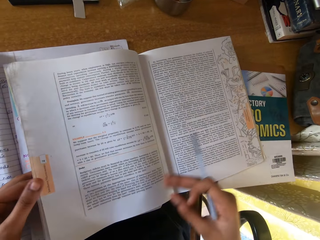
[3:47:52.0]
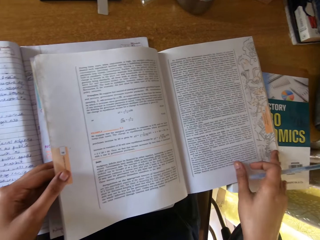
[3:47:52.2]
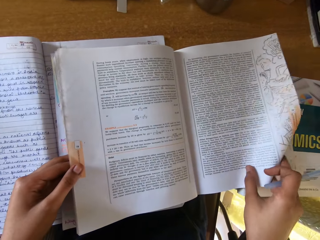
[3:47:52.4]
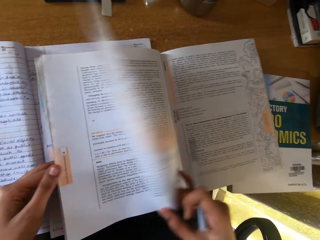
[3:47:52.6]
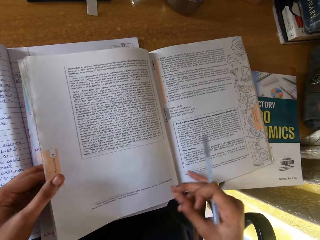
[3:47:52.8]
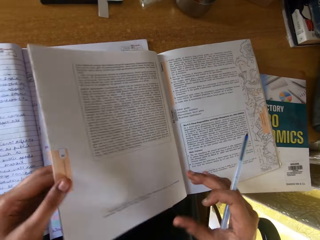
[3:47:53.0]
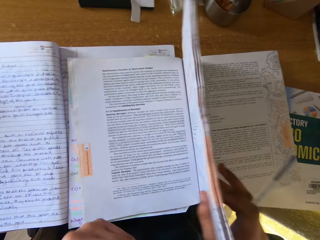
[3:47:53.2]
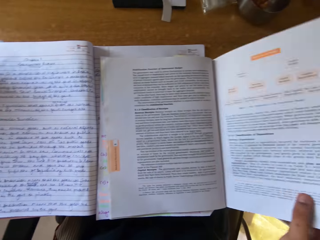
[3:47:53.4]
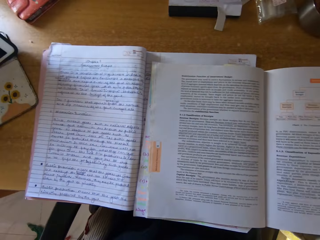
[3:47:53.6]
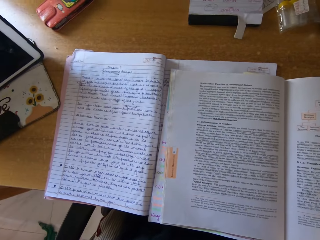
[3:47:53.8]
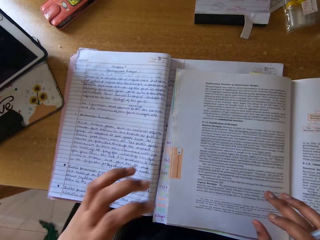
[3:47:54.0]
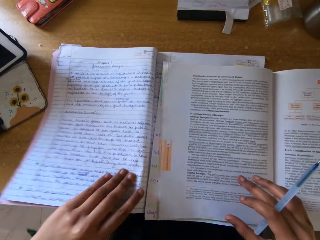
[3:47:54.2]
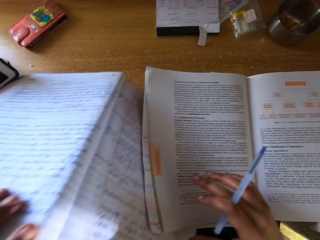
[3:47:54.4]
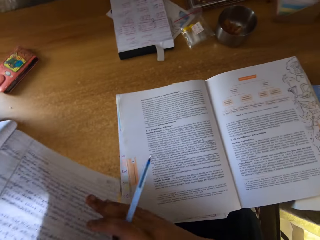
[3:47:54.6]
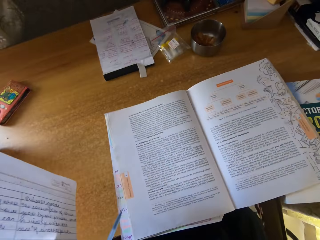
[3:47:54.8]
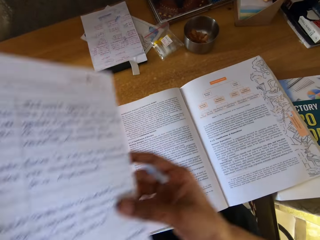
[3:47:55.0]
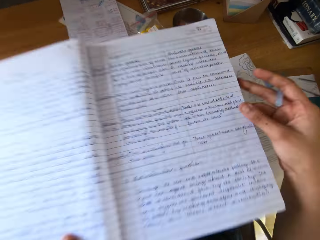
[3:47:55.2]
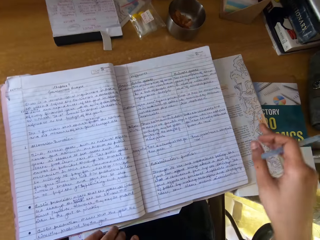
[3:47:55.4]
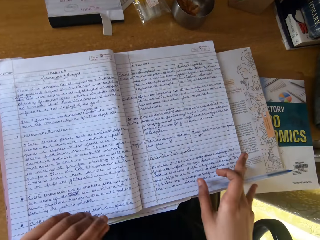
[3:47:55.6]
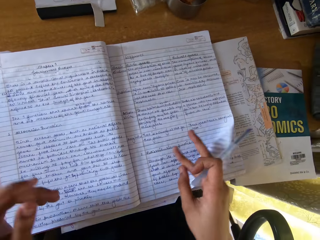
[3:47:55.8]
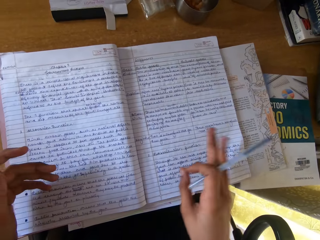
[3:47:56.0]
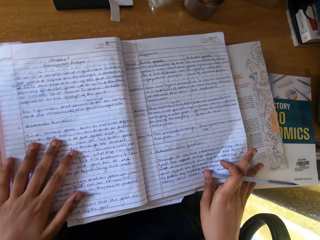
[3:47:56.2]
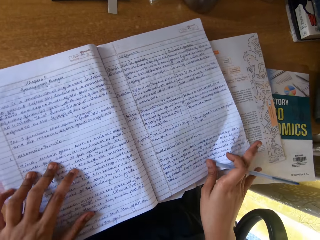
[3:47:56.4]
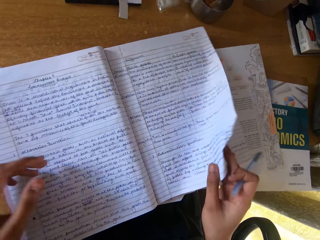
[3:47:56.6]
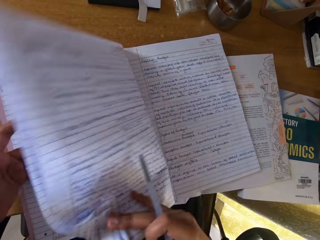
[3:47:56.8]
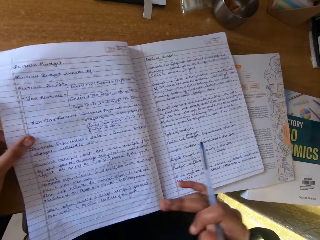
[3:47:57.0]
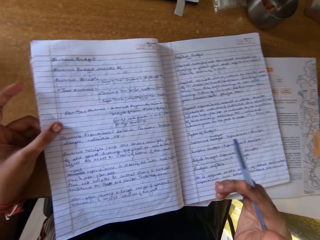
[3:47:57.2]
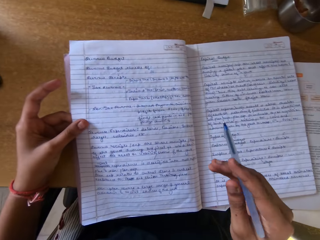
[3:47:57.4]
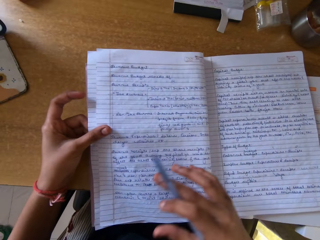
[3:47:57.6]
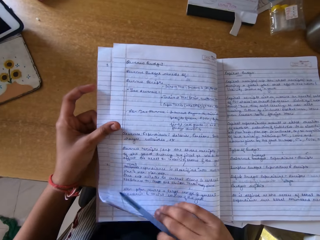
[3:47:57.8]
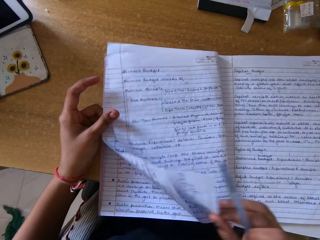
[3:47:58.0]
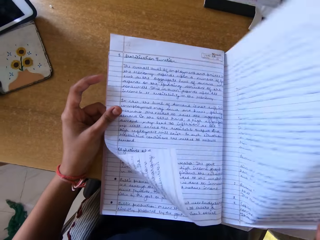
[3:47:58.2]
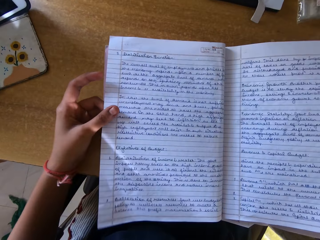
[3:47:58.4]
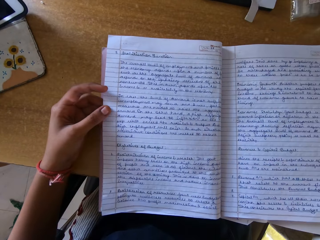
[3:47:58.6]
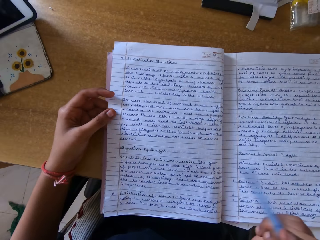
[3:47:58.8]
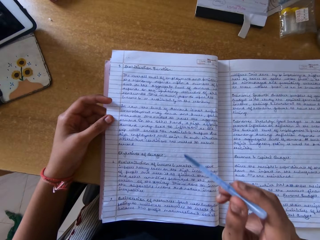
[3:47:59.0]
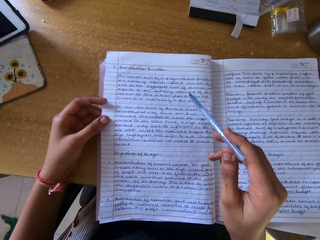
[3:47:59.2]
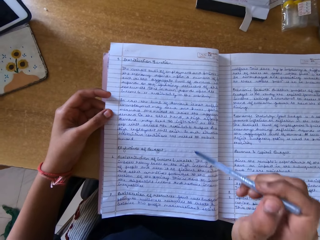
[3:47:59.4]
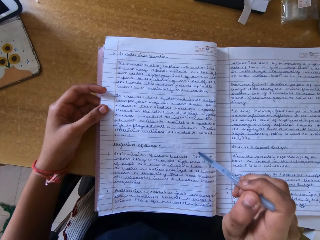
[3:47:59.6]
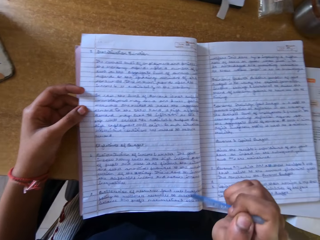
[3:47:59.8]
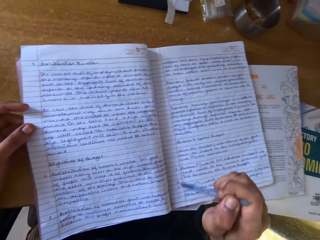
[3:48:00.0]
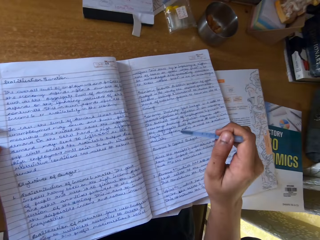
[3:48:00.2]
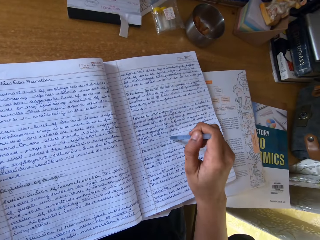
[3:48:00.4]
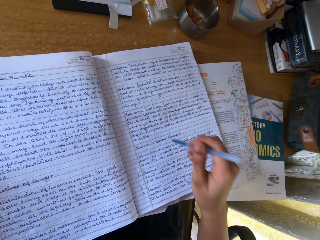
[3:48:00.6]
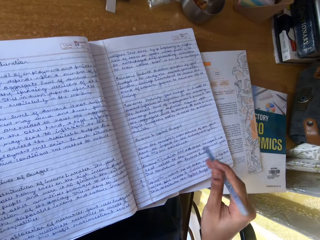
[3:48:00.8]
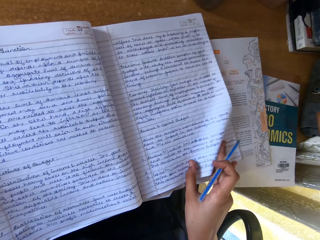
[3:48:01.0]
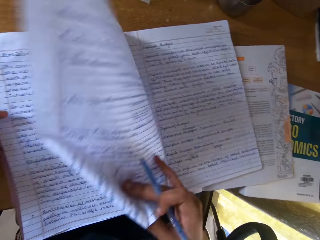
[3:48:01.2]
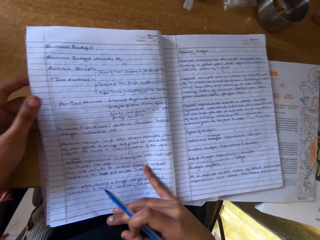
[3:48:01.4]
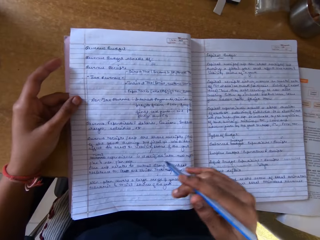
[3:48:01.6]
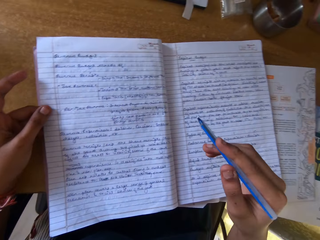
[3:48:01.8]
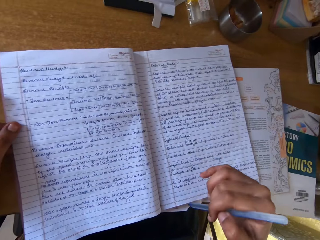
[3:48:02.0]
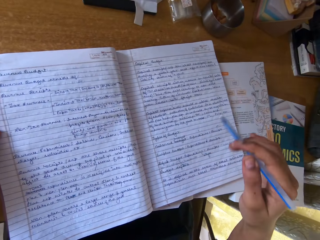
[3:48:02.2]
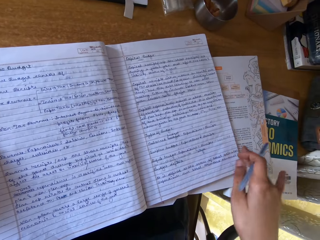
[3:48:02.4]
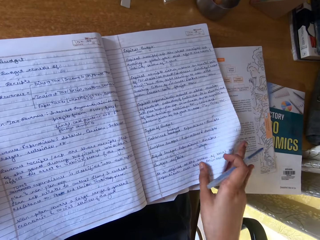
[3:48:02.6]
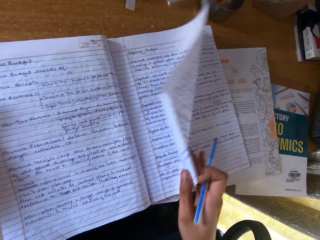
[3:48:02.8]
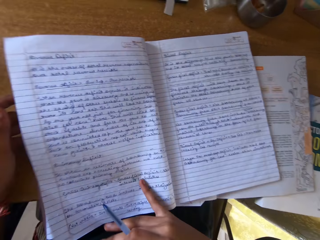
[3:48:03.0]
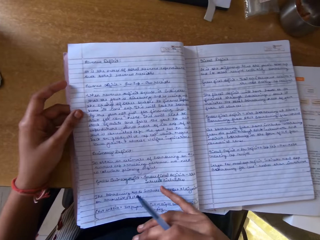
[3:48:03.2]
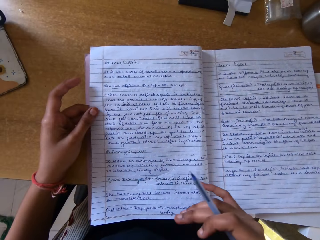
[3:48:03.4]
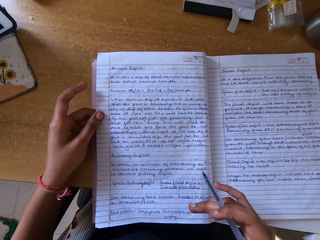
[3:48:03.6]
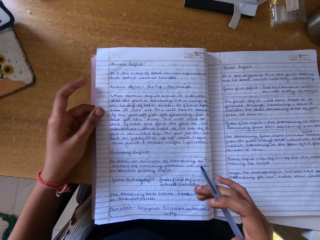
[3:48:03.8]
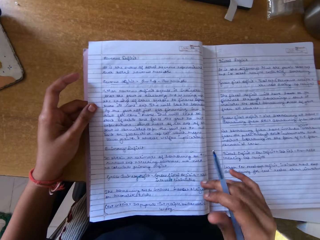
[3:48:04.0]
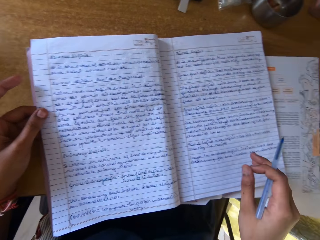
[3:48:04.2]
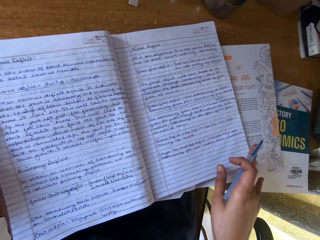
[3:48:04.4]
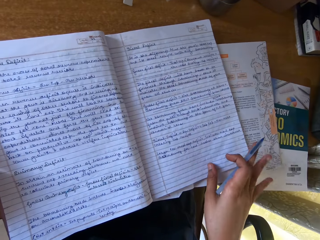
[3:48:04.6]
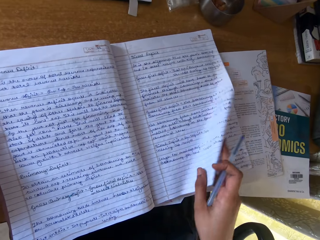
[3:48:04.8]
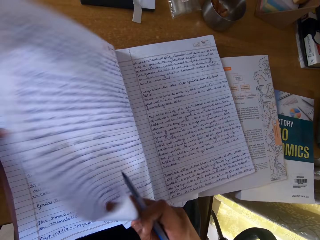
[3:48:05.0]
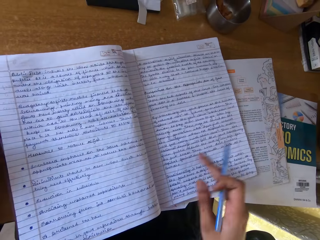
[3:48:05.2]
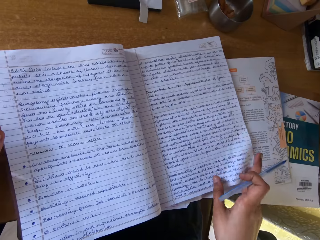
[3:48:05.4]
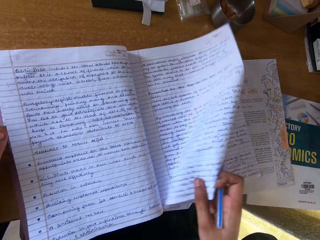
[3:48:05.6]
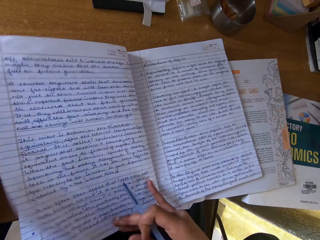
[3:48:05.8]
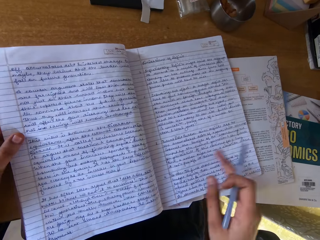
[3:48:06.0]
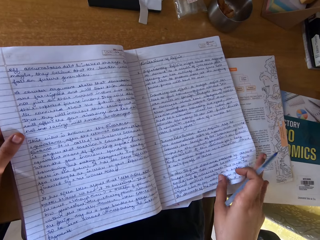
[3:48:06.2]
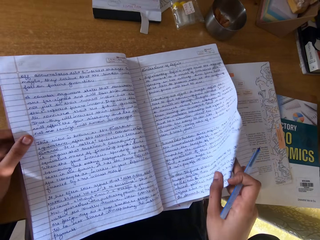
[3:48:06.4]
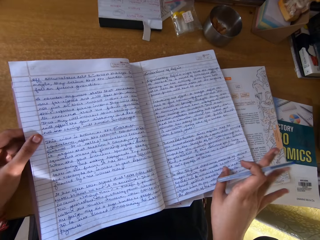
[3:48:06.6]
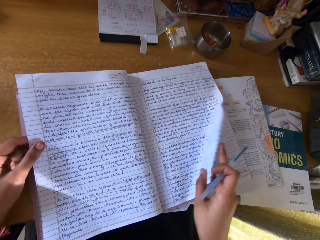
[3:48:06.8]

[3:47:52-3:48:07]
The camera wearer picks up a book on the table with the left hand. They place the exercise book on the text book. They peruse the pages with the right hand. They move the pen on the book with the right hand. They point at the book with the pen. They peruse the pages with the right hand.

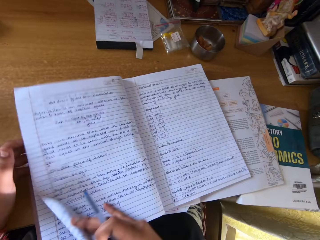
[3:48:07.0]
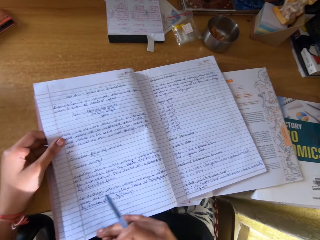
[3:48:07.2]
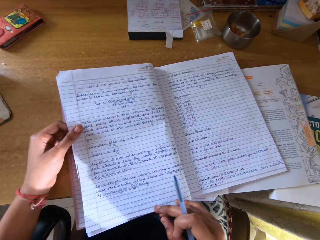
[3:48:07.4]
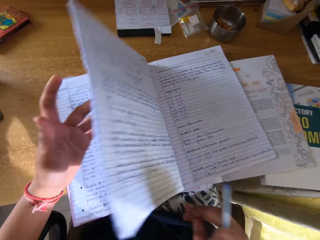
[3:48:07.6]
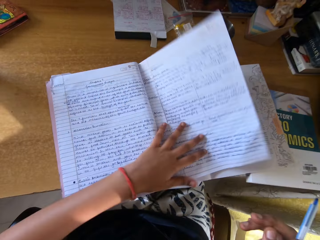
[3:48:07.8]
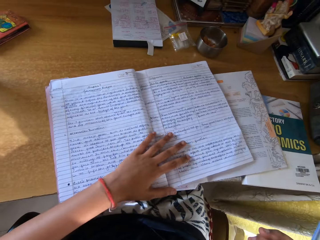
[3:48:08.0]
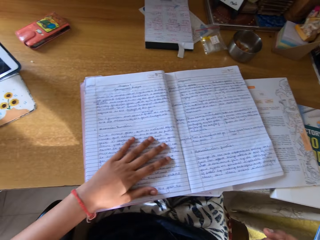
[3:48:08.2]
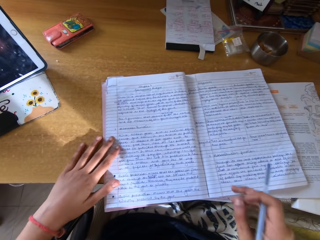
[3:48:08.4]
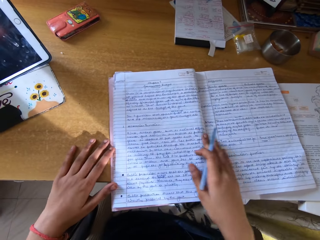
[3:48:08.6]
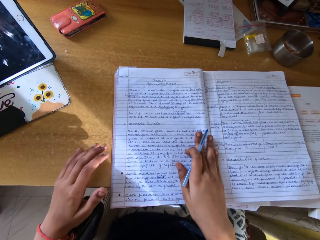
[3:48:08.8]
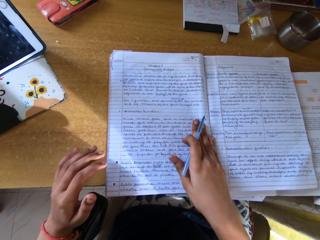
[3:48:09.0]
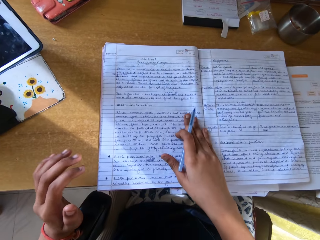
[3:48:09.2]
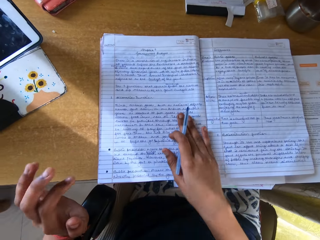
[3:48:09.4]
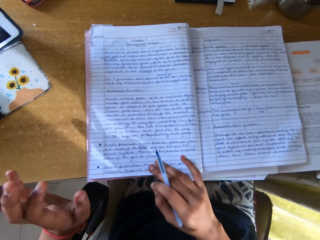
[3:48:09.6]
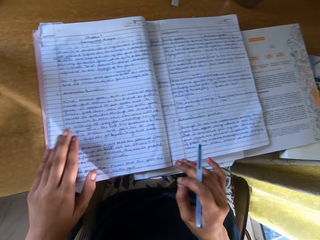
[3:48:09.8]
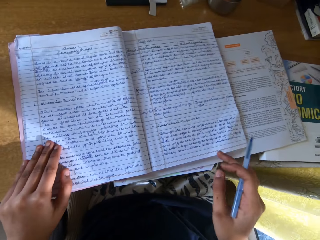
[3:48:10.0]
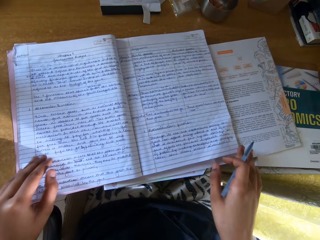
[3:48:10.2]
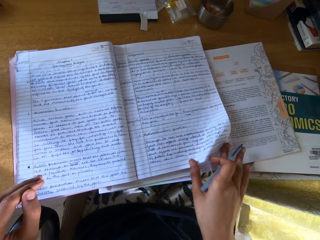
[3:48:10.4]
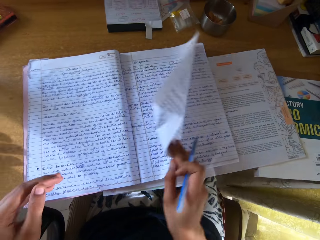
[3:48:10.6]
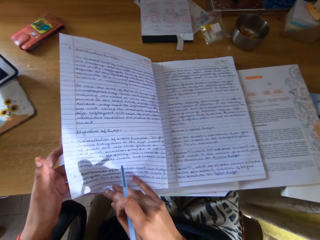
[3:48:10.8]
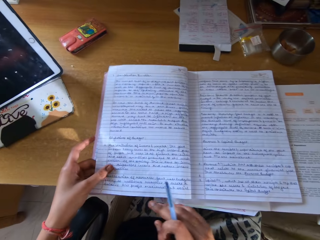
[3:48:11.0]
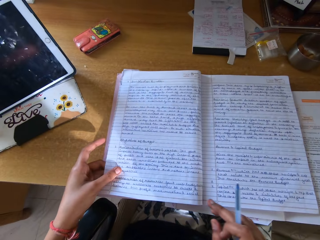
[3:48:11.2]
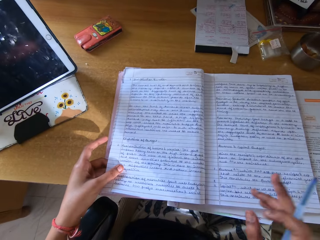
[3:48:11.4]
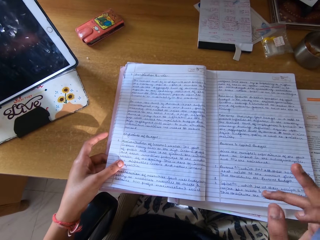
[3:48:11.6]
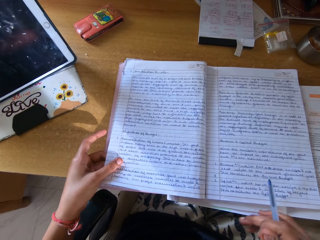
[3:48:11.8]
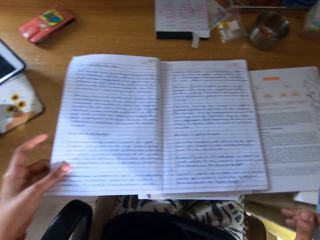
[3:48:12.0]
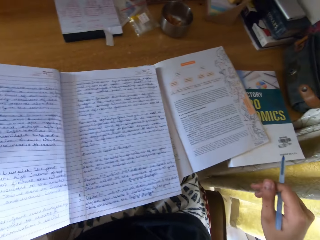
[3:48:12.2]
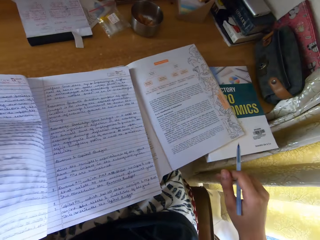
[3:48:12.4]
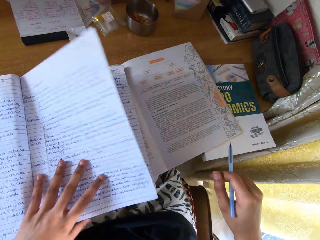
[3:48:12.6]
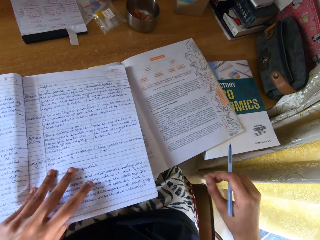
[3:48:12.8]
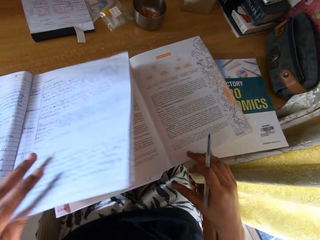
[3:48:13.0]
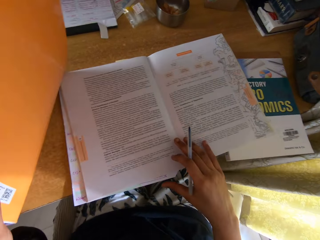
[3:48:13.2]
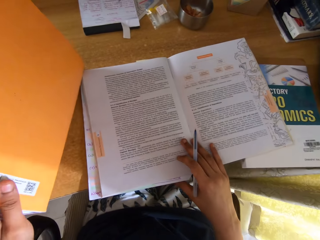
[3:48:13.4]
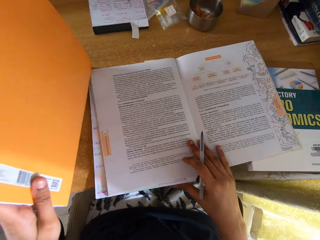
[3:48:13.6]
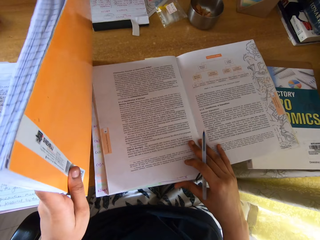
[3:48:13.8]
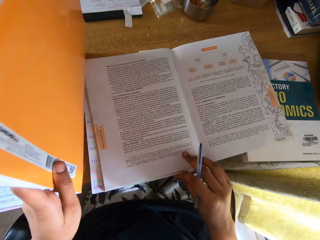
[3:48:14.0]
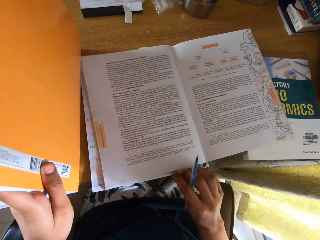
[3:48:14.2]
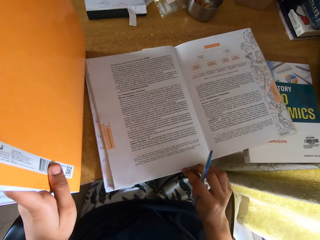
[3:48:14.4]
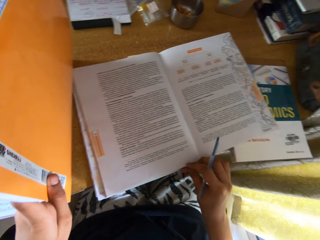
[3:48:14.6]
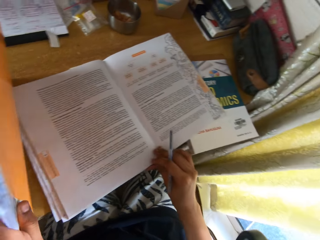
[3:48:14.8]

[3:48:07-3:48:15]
The camera wearer places the left hand on the exercise book. They raise the book.
